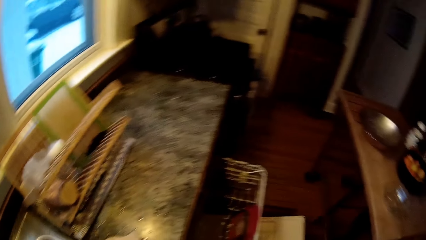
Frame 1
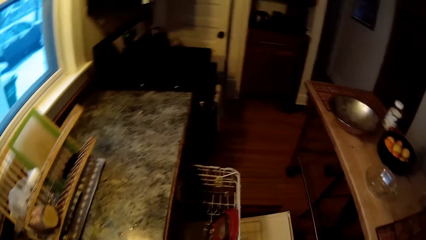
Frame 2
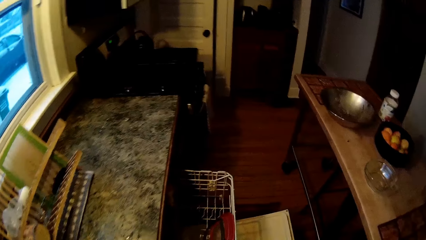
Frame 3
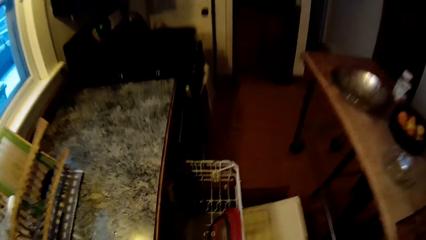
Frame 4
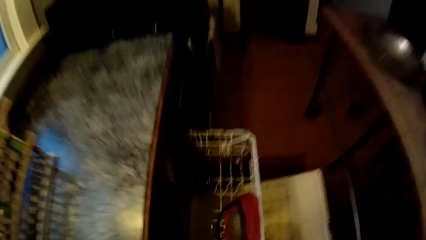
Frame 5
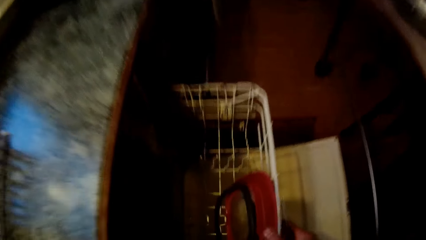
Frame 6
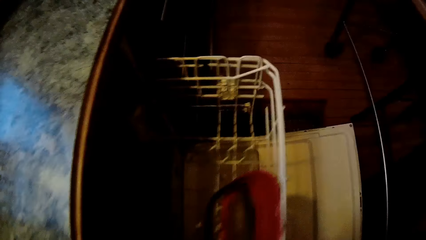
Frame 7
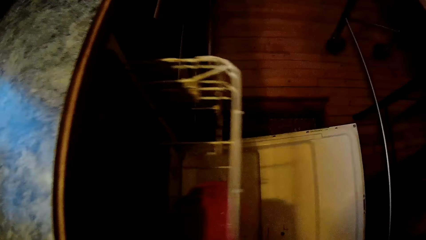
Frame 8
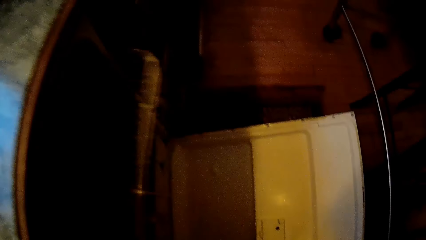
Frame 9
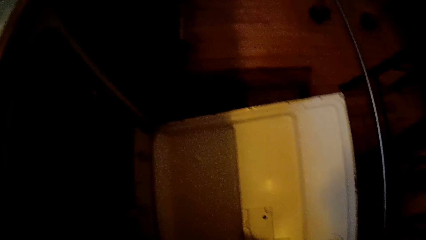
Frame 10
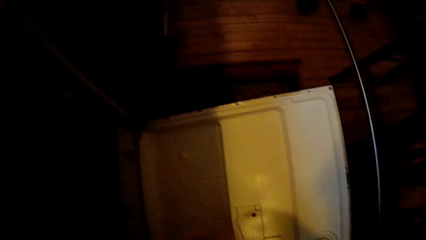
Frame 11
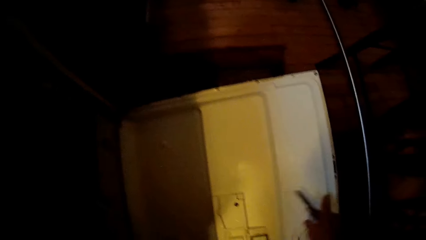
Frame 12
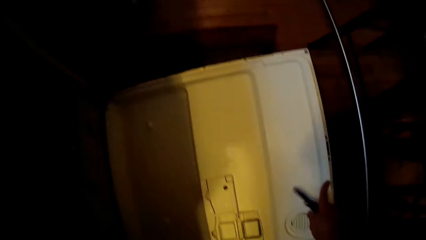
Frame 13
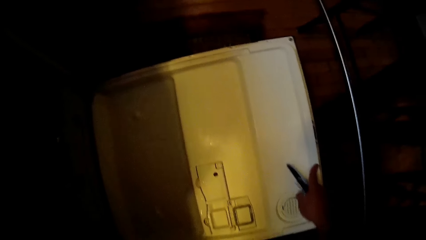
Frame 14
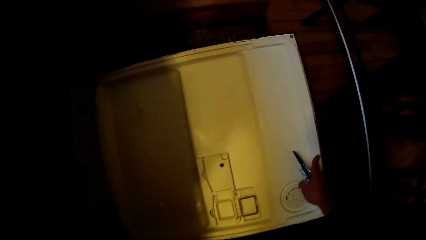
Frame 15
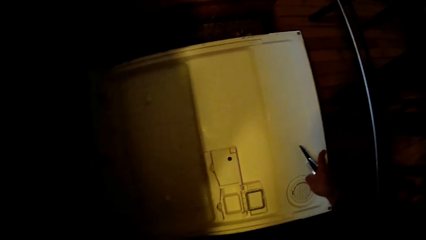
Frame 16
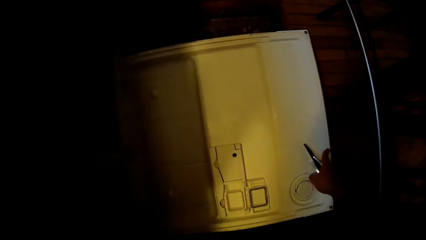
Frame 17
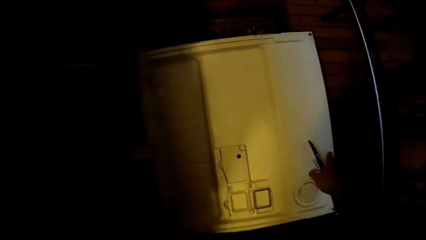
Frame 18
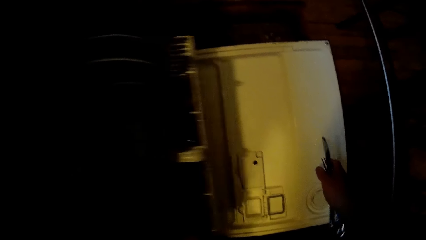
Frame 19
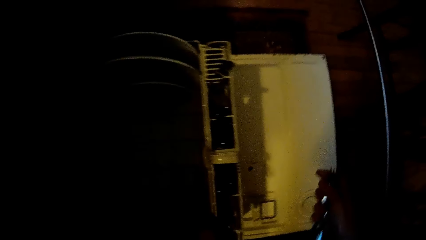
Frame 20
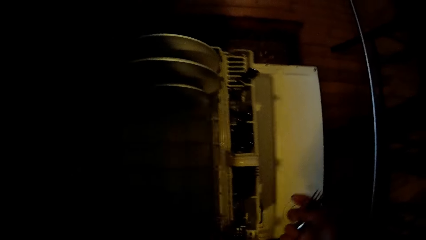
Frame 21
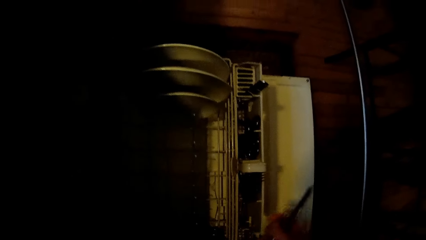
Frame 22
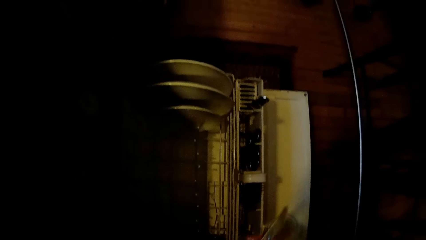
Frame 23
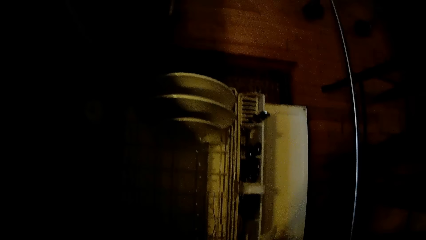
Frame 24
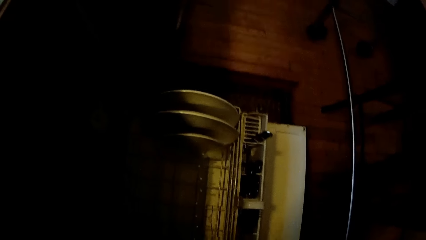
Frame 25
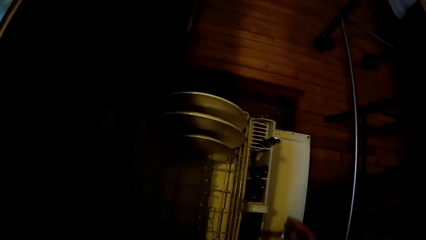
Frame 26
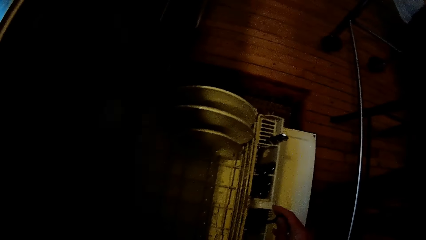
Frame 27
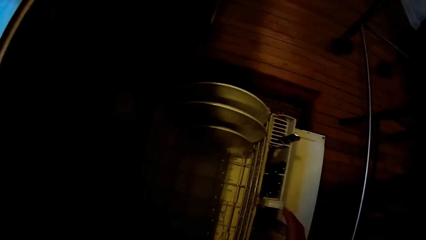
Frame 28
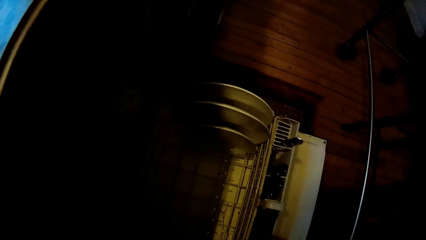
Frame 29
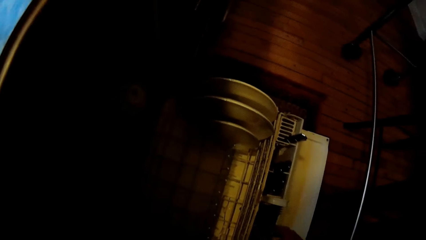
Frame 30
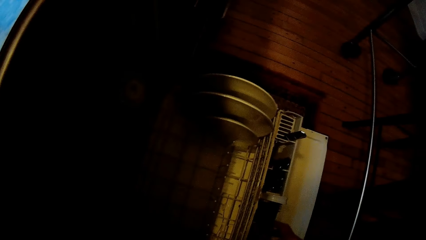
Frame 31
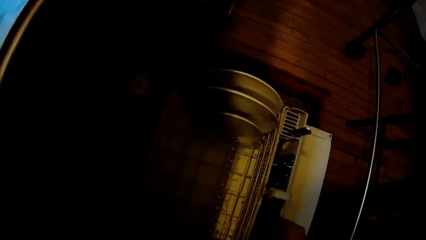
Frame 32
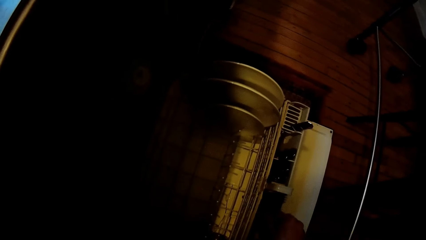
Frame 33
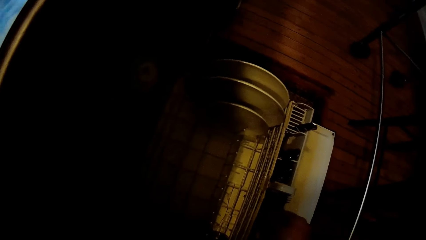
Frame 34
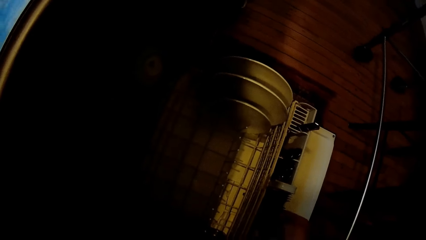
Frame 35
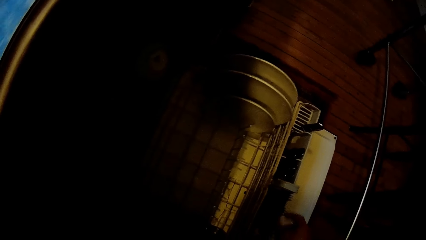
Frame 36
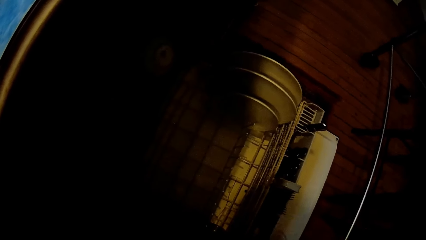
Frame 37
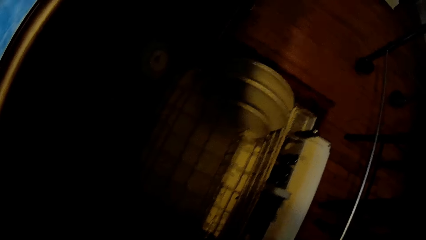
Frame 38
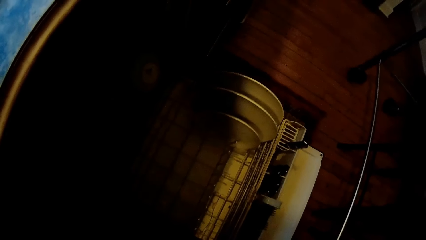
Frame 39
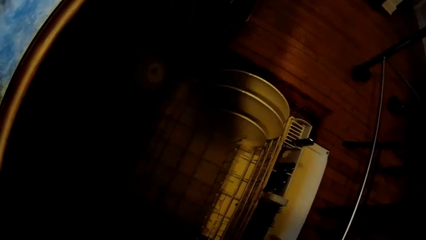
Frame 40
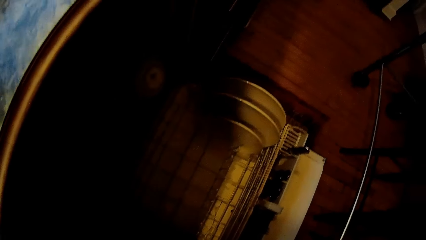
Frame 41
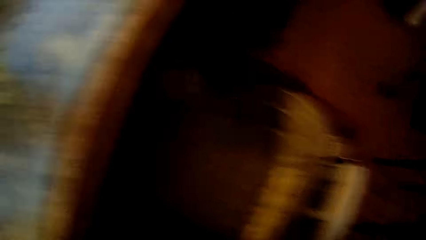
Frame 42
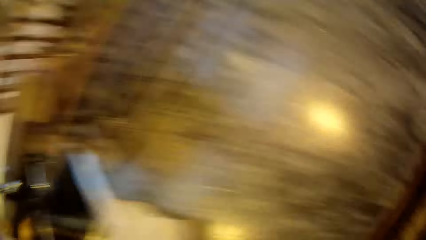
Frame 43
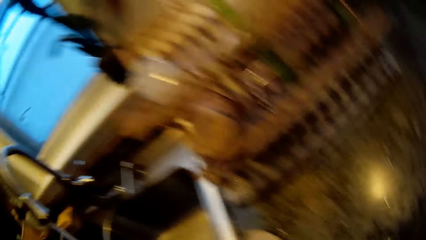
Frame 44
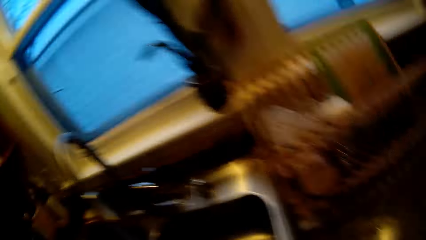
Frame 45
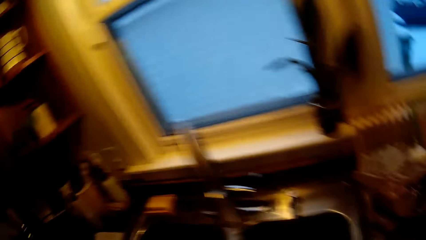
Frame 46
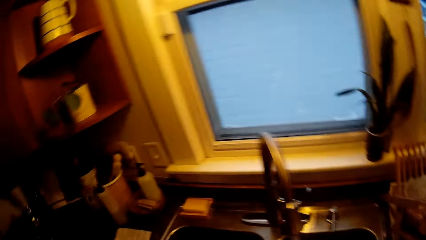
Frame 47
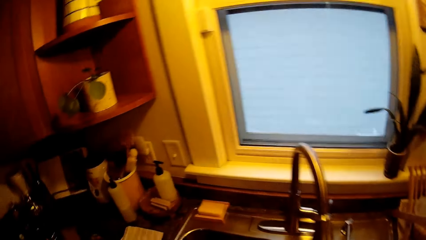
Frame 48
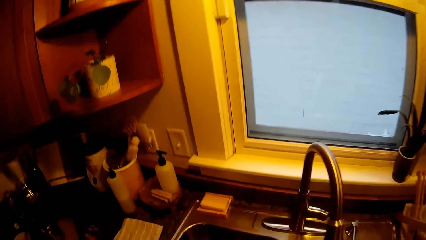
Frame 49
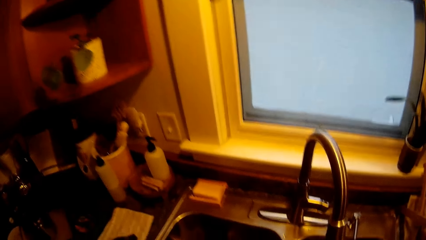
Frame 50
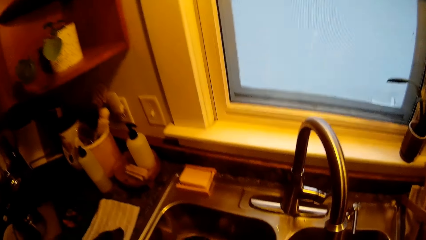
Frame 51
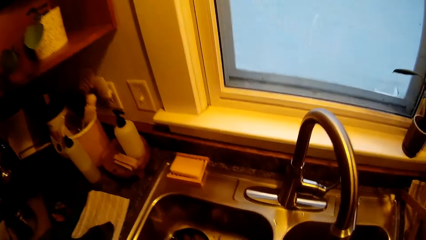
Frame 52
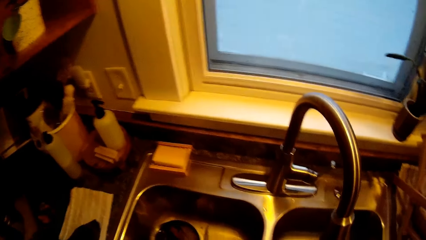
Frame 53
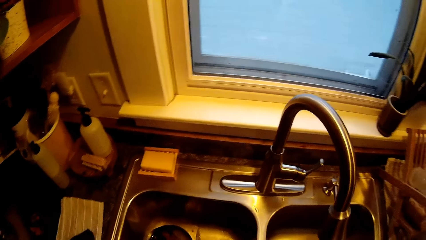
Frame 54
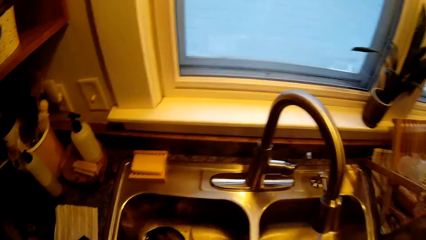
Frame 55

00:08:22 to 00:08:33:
The camera wearer moves a plate rack inside the dish washer with her right hand. She presses the dish washer down with her right finger. She places a fork and a knife on the utensils rack. She puts a spoon in the dish washer.

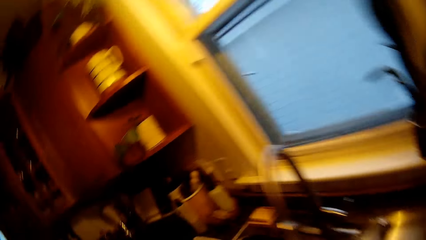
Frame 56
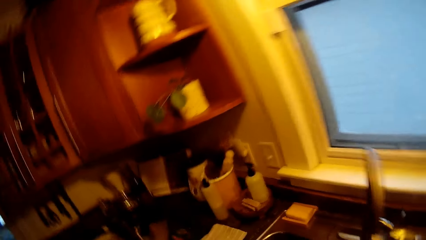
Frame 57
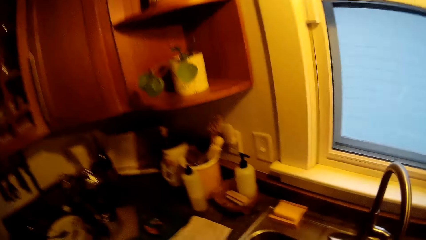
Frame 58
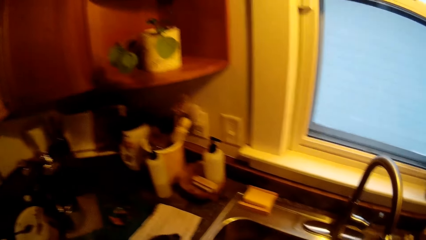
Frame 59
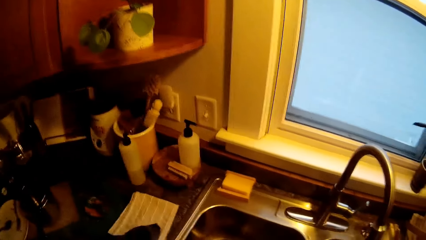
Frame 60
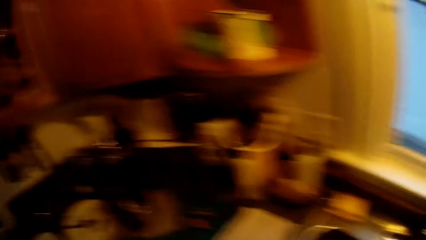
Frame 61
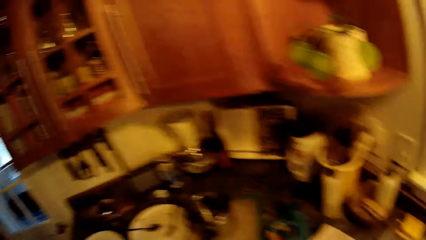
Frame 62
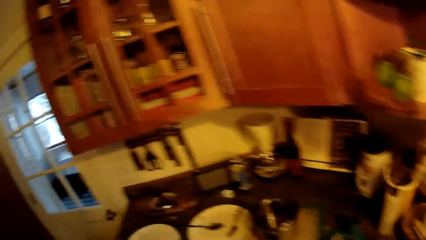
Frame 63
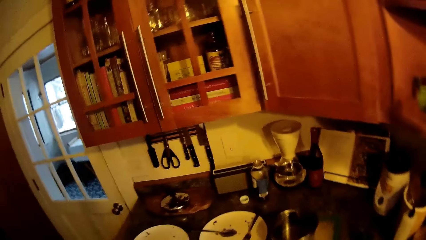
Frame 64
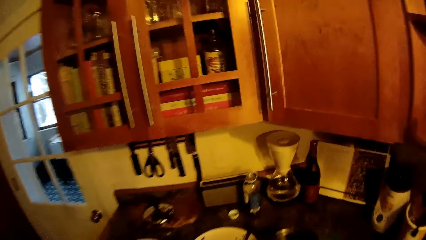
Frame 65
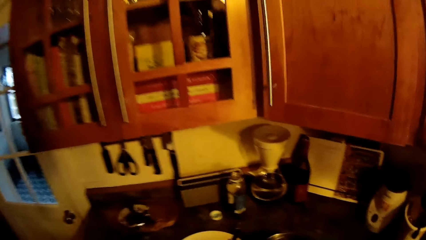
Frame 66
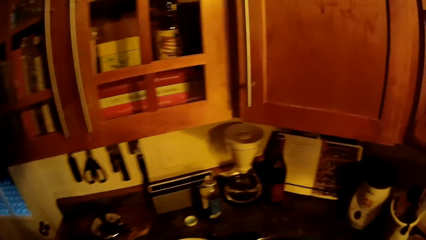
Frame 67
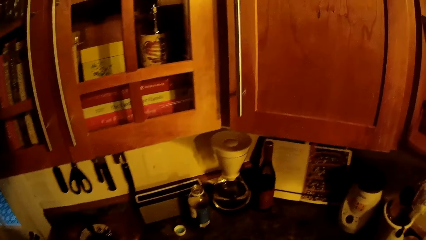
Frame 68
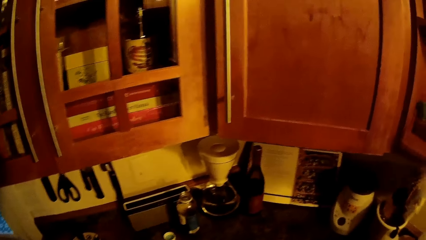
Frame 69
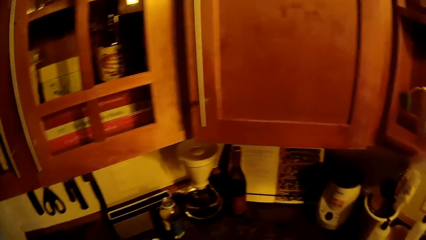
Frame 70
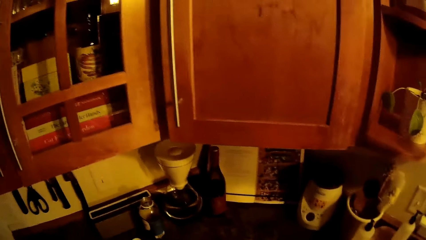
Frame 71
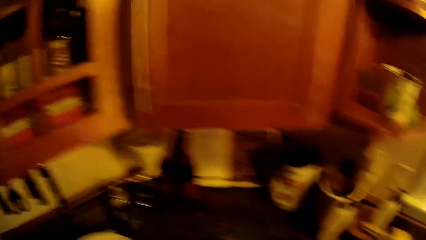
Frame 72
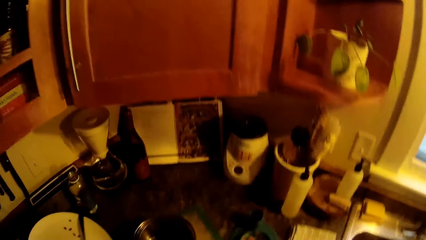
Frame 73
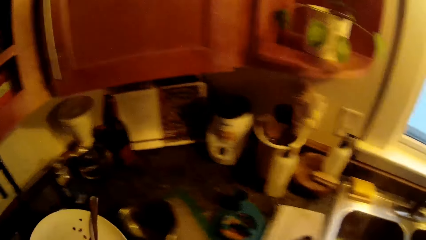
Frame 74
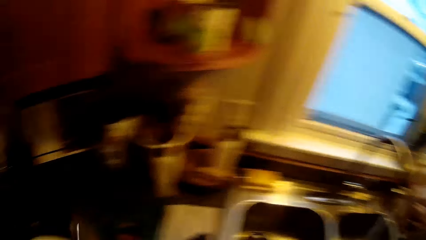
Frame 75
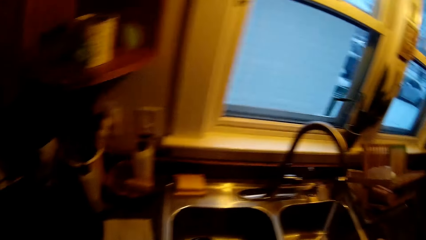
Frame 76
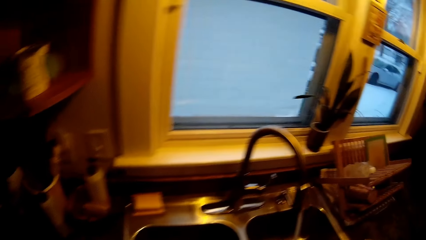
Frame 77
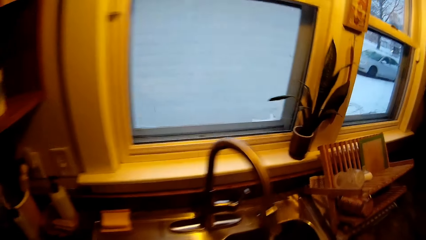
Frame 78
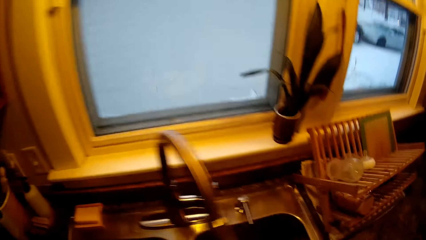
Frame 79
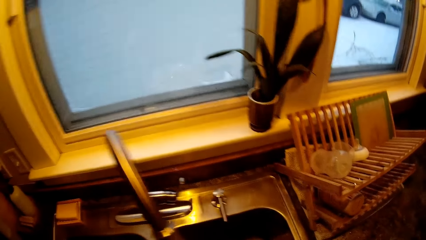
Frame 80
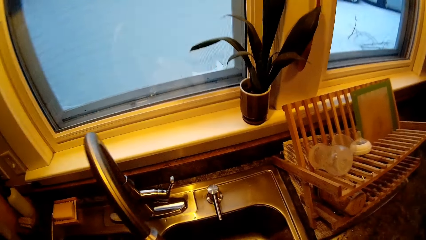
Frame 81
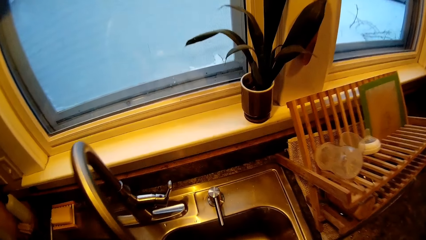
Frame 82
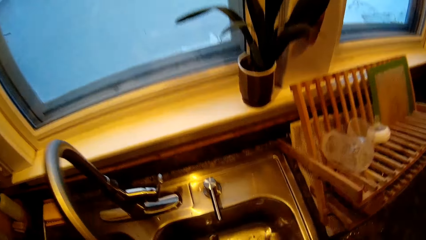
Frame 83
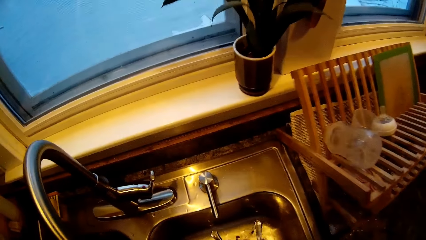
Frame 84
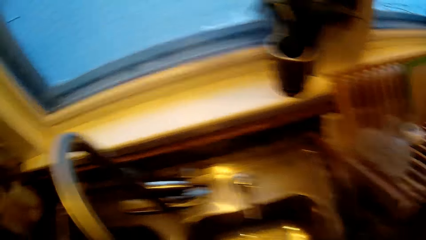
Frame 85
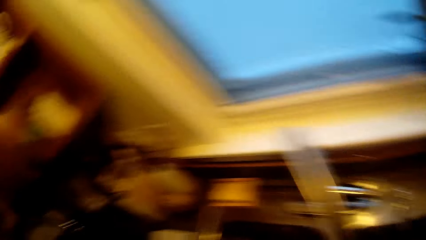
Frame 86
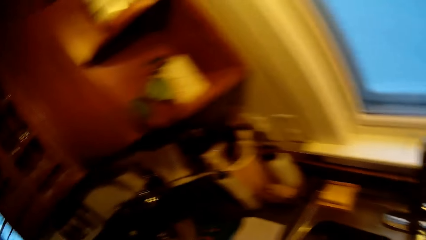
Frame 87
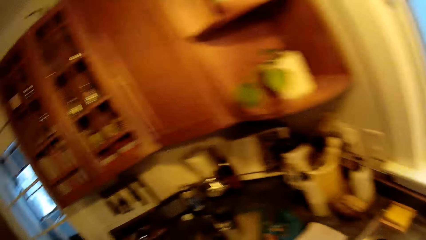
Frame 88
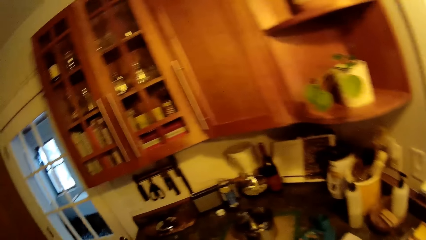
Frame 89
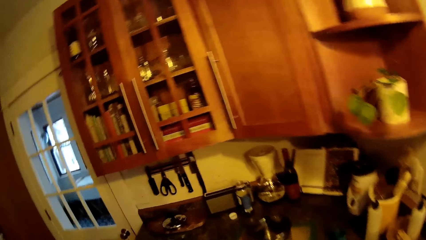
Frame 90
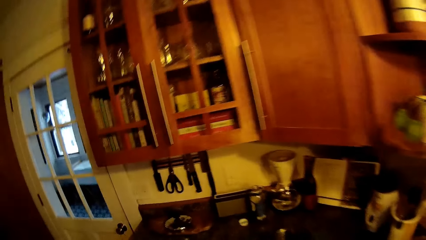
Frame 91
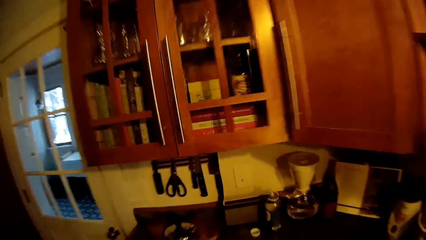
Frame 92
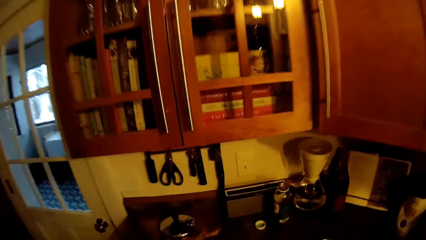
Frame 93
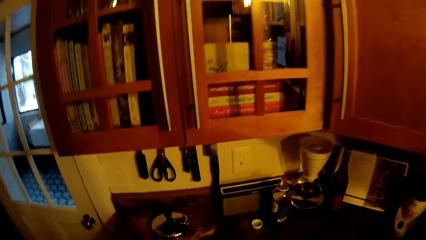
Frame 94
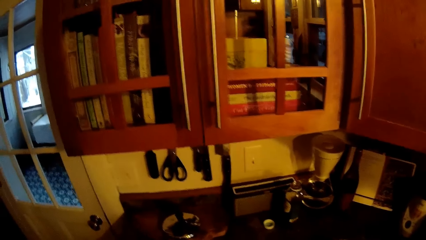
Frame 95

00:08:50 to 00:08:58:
The camera wearer picks up a plate from the kitchen counter with his left hand. He washes the spoons. He puts the plate in the sink with his left hand.
